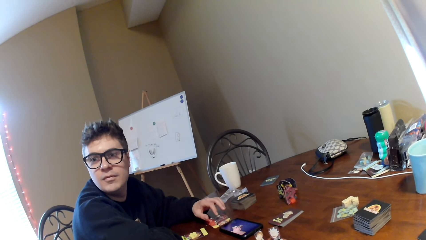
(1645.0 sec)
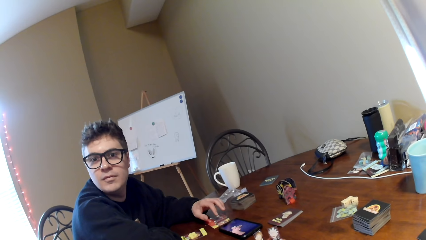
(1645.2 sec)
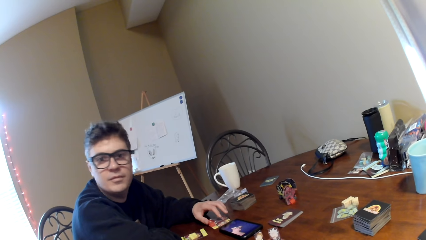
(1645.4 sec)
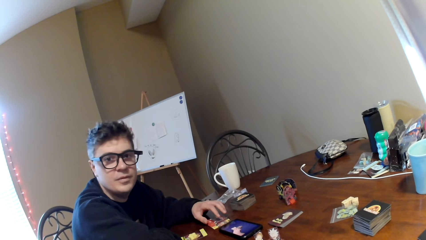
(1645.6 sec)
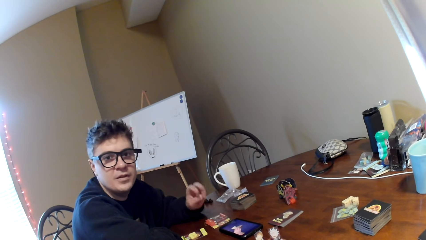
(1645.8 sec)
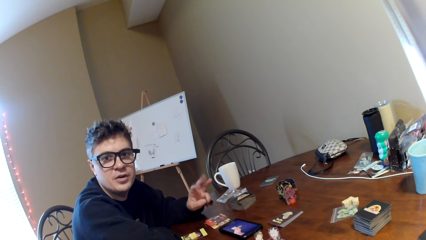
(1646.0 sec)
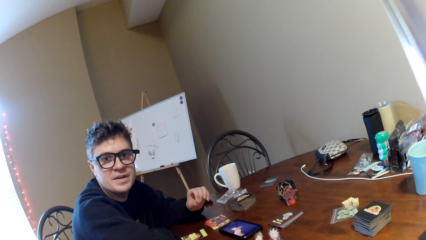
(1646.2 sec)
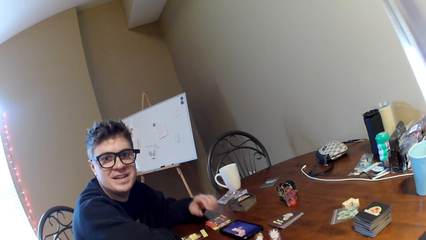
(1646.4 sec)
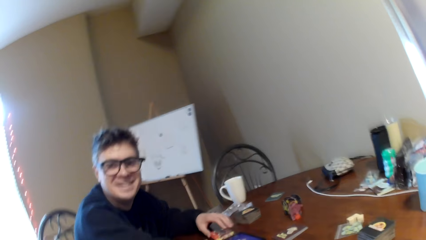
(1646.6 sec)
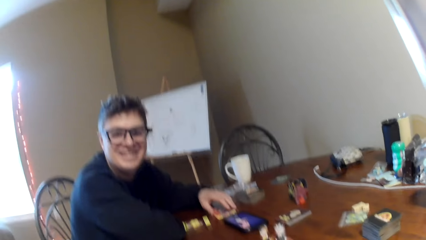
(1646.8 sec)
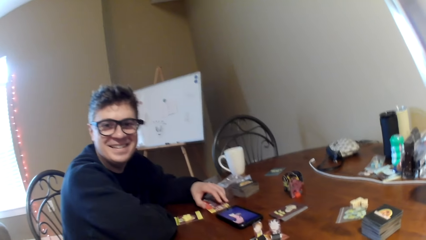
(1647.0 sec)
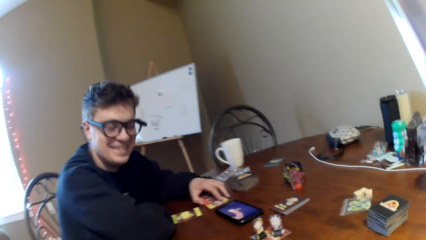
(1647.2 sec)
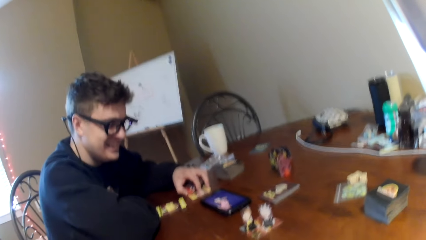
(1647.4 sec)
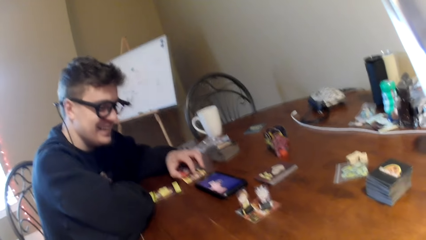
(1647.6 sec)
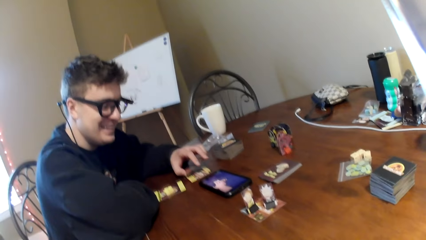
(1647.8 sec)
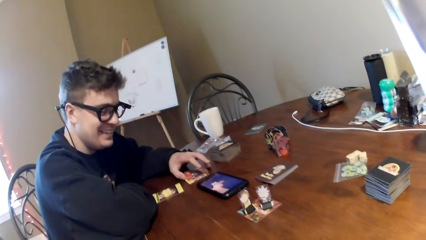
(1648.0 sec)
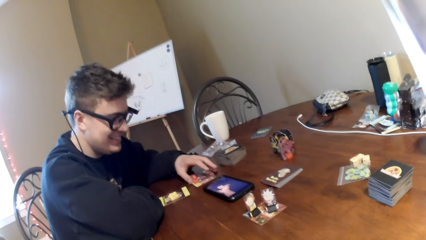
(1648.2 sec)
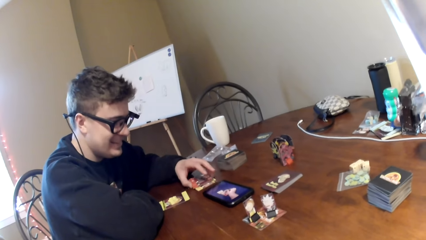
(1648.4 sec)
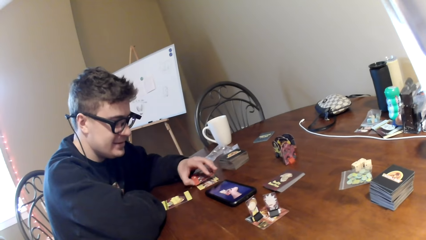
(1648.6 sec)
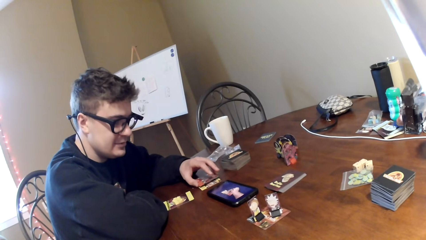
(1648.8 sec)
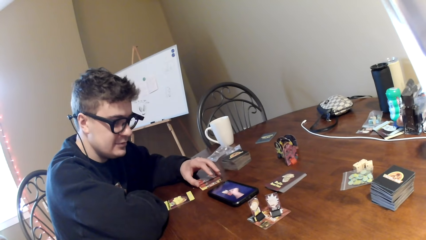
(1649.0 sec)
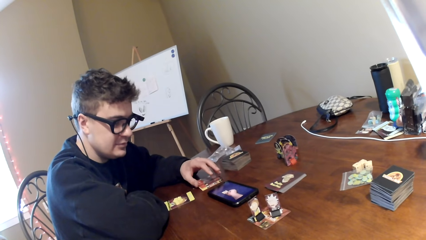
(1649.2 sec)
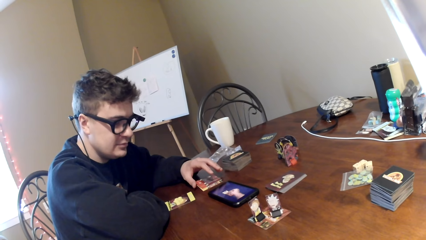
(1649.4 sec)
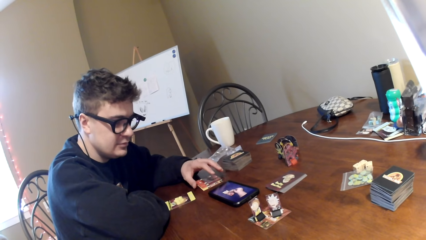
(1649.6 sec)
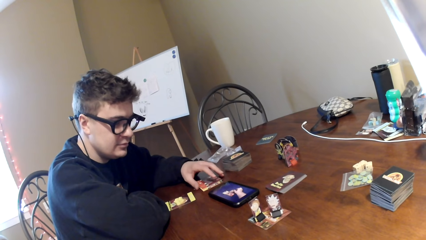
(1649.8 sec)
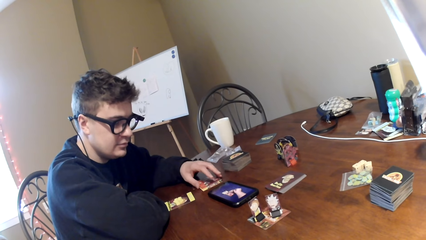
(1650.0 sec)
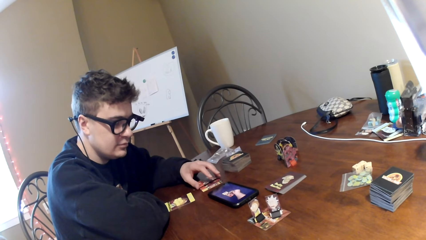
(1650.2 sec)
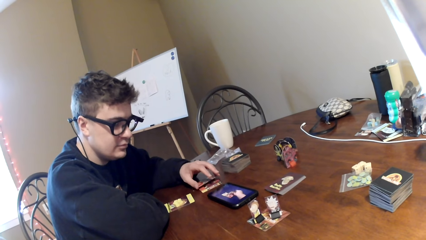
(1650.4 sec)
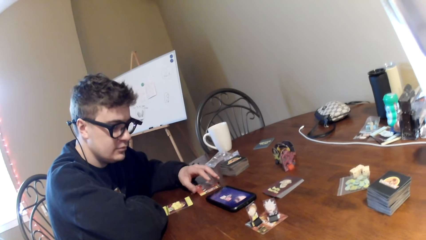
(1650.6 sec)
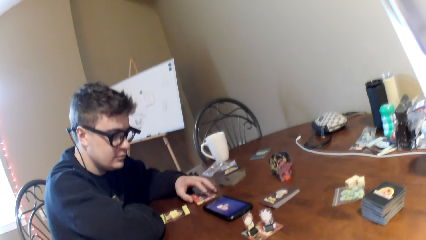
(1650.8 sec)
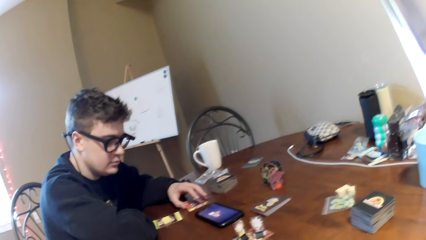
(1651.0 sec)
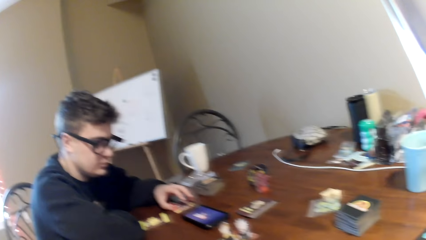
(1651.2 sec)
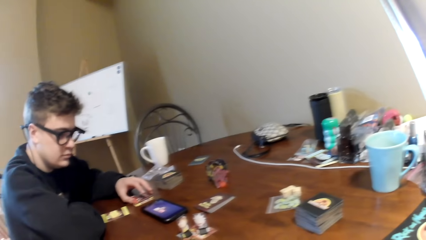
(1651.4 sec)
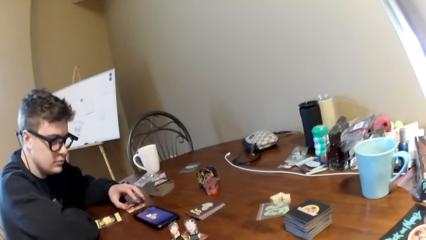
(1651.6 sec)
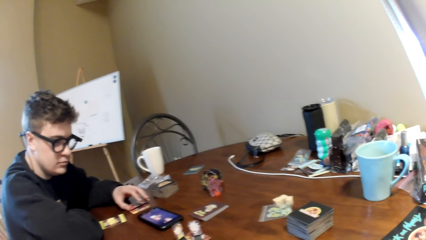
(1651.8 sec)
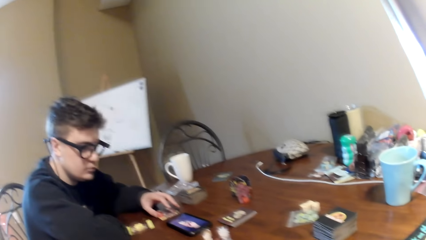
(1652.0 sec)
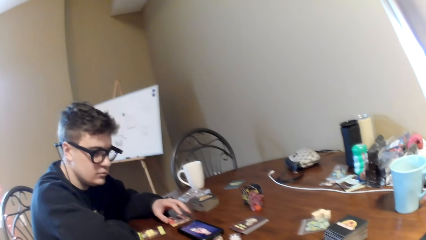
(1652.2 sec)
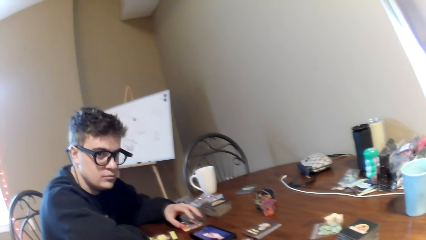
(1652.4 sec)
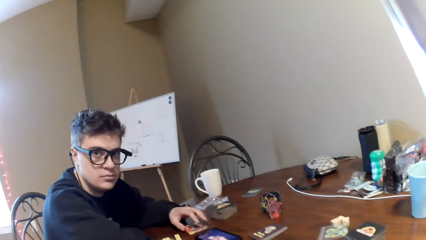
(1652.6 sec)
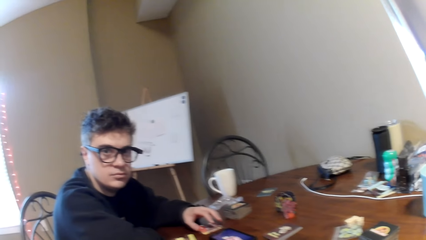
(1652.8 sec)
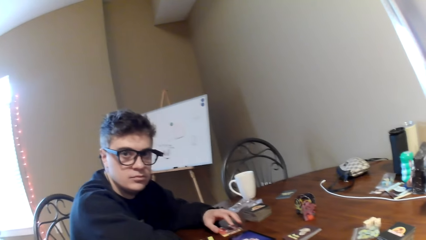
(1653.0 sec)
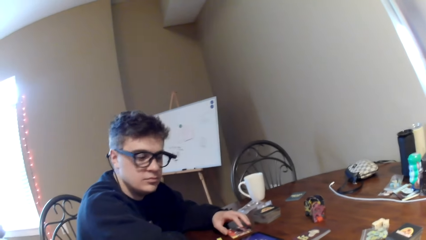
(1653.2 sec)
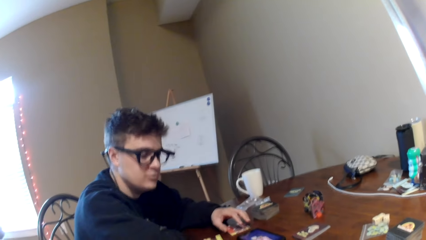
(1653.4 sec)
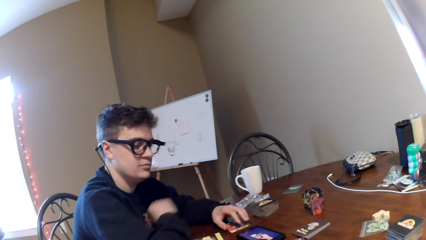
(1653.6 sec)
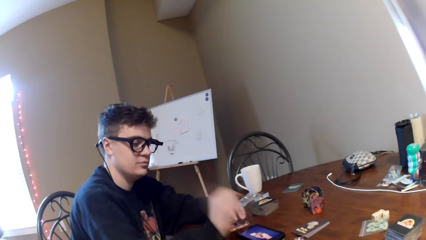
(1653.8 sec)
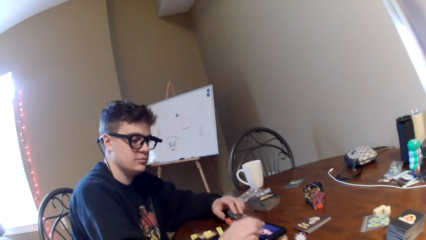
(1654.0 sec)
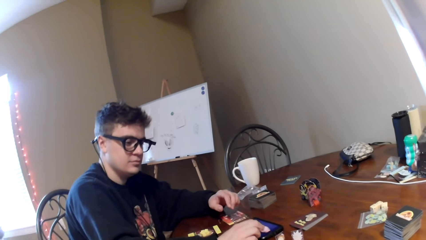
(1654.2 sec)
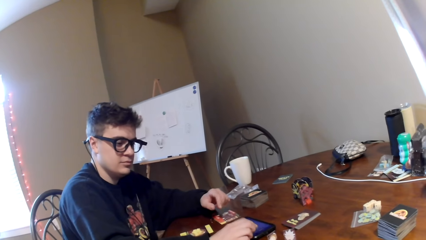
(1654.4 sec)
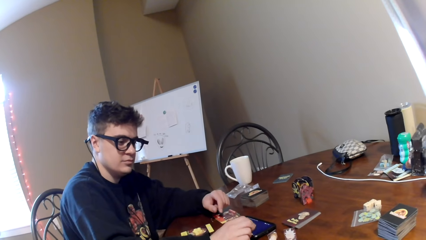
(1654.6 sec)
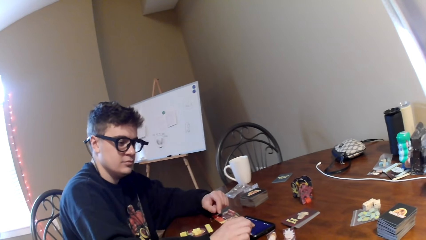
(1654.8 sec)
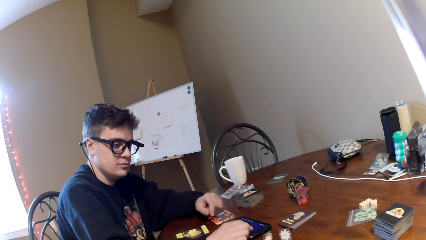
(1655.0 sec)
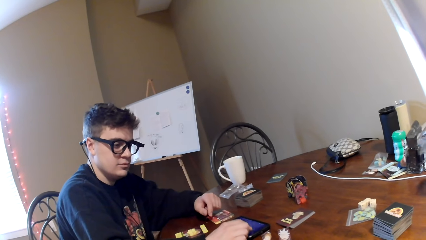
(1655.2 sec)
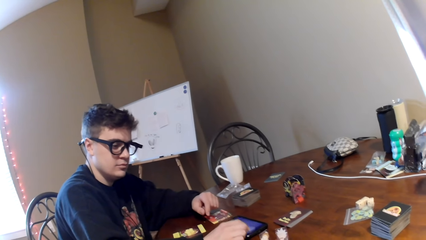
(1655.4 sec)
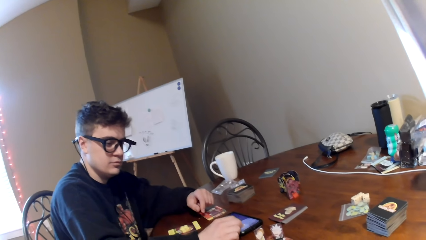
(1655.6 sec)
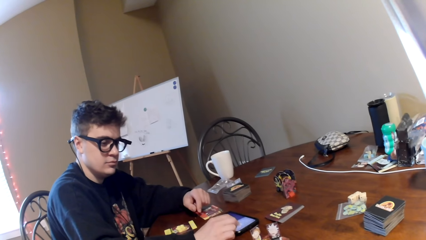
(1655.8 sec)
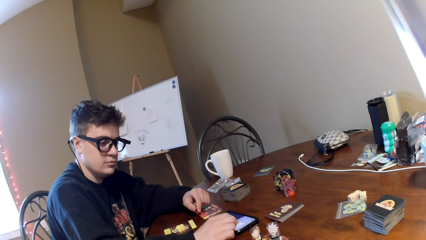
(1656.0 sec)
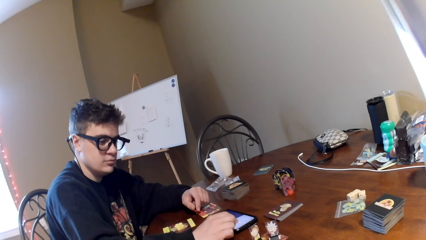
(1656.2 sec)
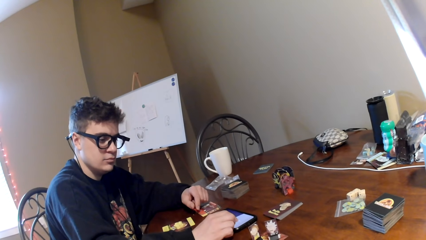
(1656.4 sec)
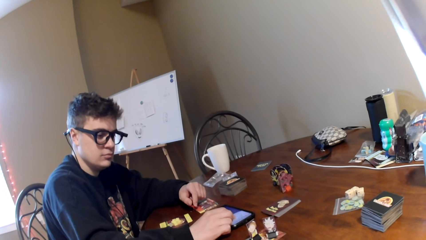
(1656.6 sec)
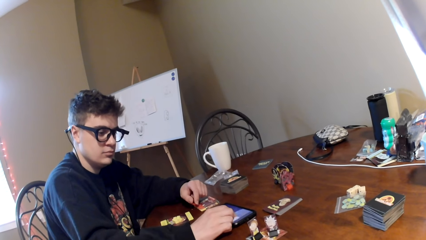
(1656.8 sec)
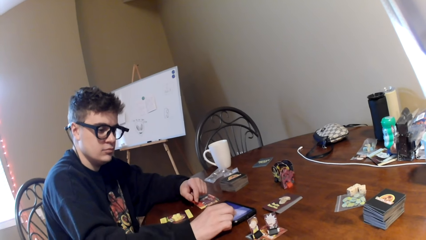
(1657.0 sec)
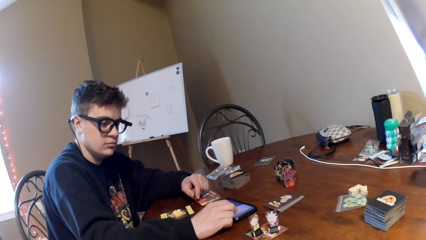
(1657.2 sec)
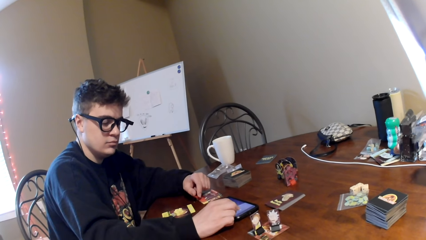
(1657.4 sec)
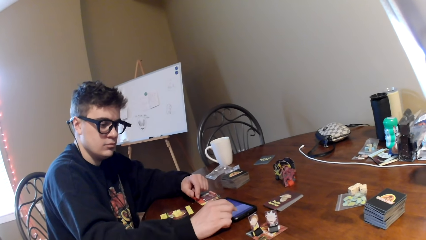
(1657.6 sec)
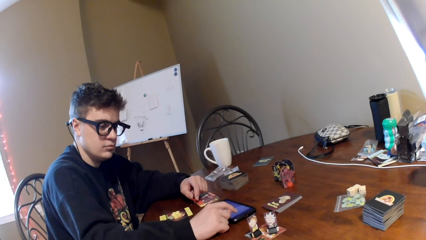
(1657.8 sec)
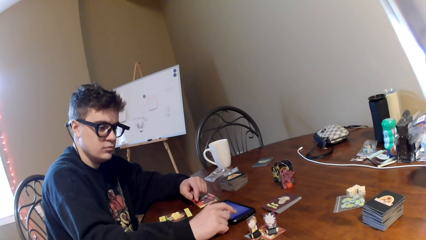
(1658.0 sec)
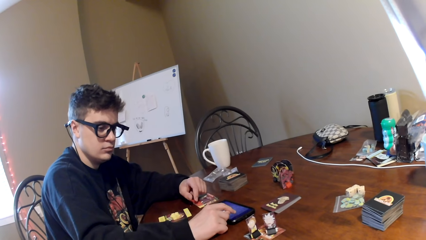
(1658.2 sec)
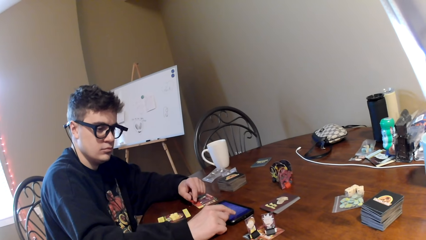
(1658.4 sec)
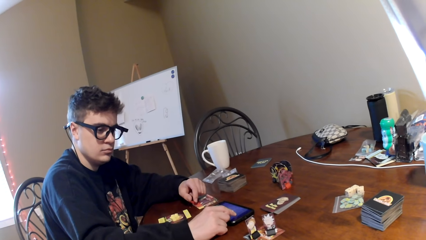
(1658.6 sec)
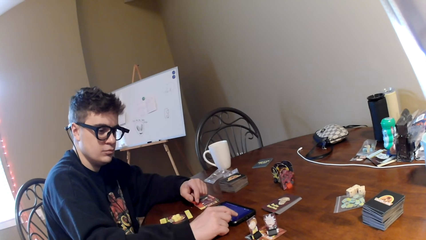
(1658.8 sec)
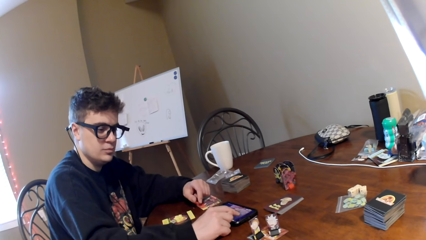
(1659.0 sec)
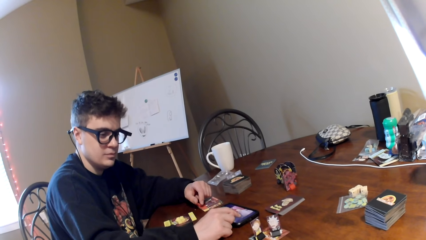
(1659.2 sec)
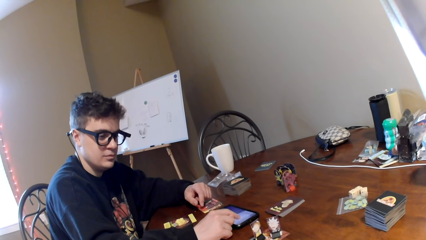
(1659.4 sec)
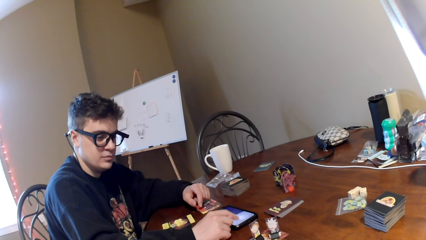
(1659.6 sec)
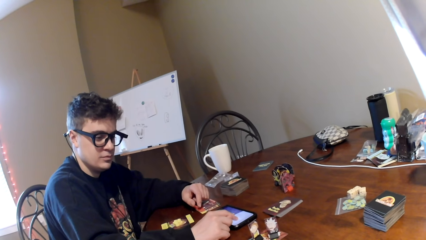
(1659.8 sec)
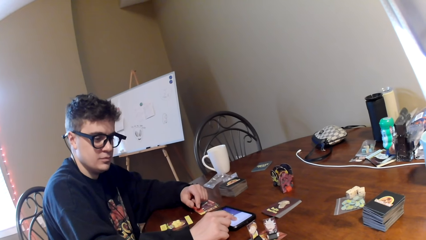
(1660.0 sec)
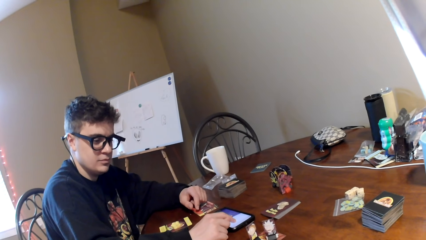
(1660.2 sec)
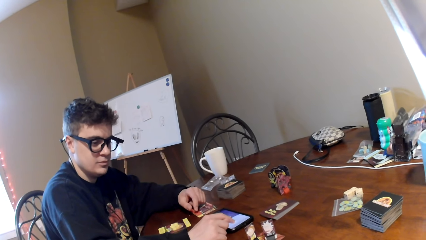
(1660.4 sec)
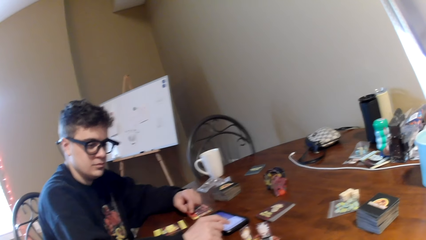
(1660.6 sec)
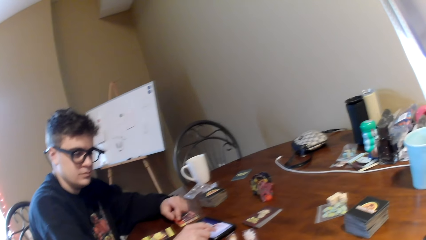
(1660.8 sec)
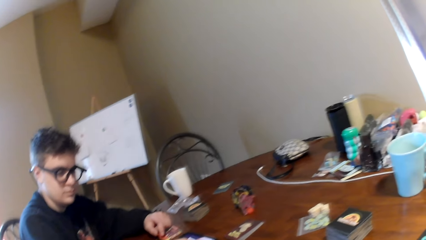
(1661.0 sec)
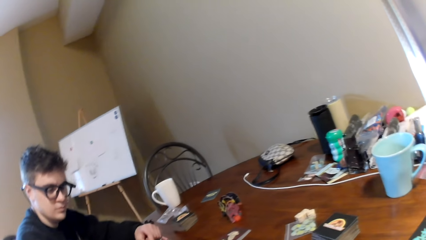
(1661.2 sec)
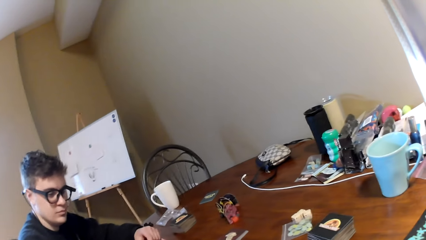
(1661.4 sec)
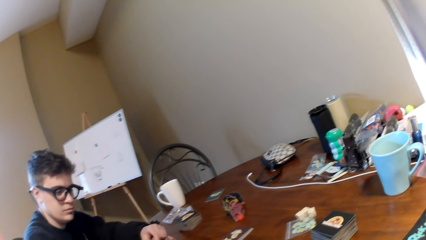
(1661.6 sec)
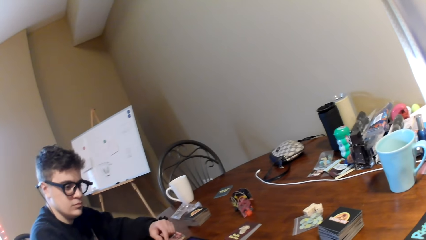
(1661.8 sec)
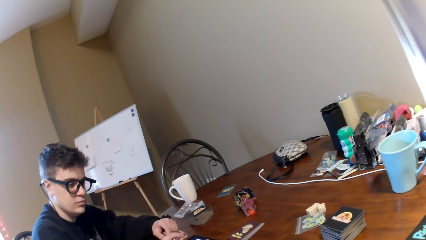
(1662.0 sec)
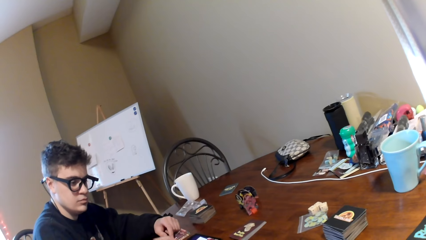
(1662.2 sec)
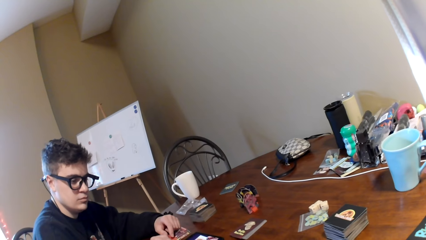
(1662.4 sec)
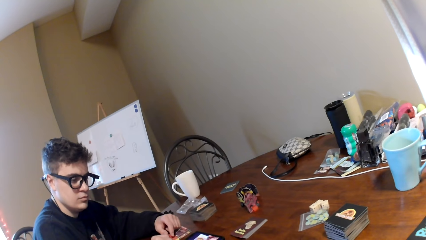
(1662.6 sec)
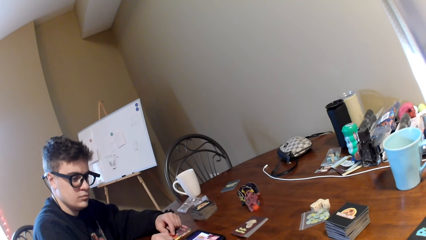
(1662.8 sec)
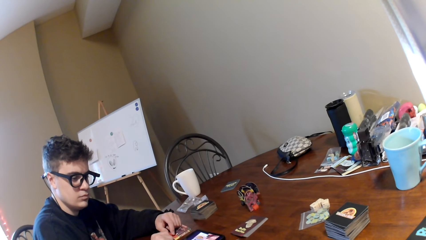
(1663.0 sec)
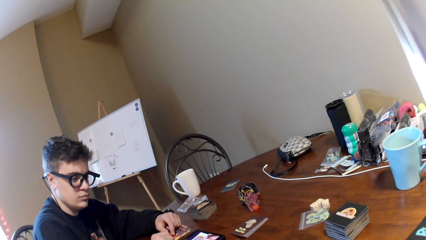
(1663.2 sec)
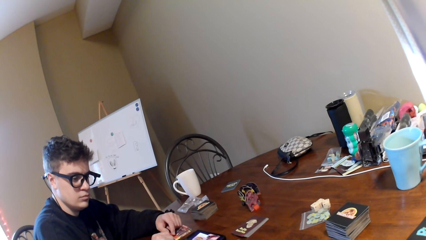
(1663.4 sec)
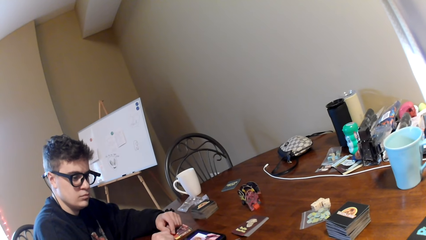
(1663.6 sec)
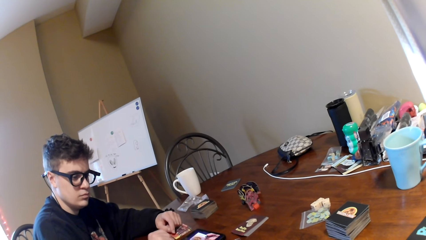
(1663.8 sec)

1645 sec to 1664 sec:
The man looks at the other side of the room, converses with the camera wearer, gestures with his hand, and touches the playing cards. The camera wearer talks to the man. The man looks at the camera wearer. The camera wearer looks around the table. The man moves the right hand, operates a phone, and touches the phone. The camera wearer looks around. The man operates the phone.
